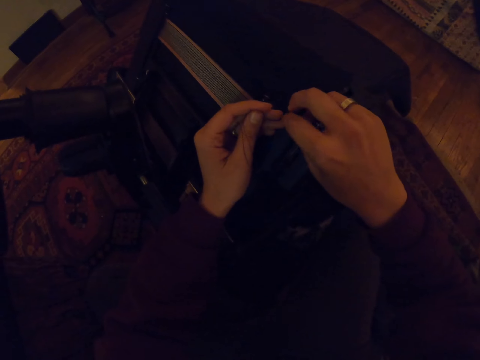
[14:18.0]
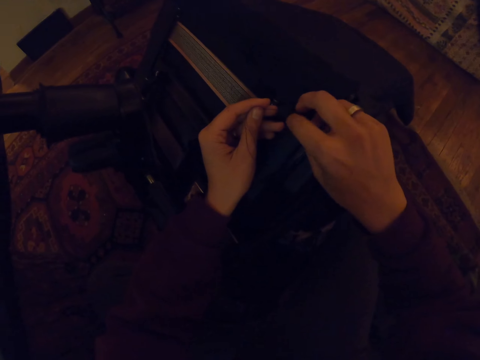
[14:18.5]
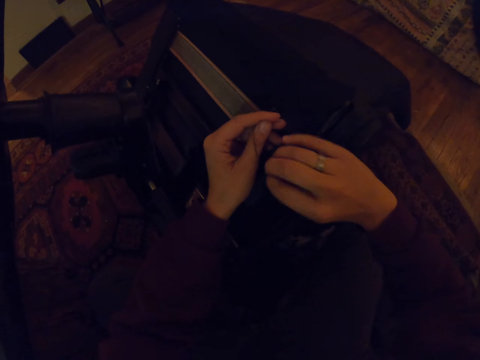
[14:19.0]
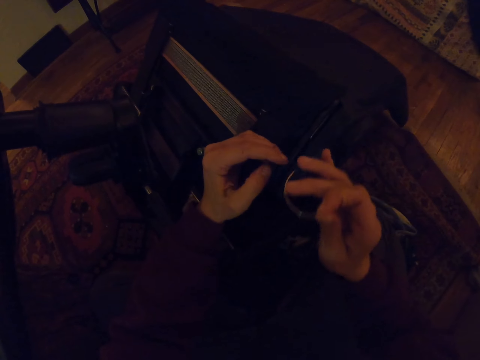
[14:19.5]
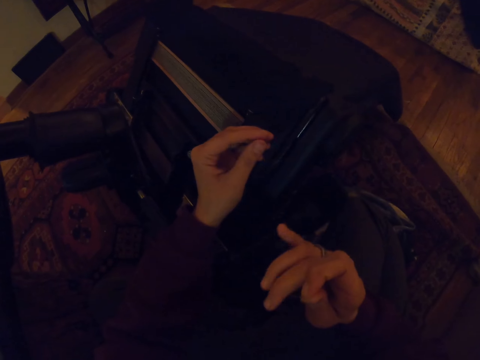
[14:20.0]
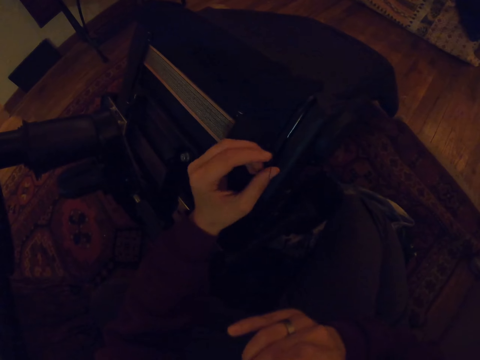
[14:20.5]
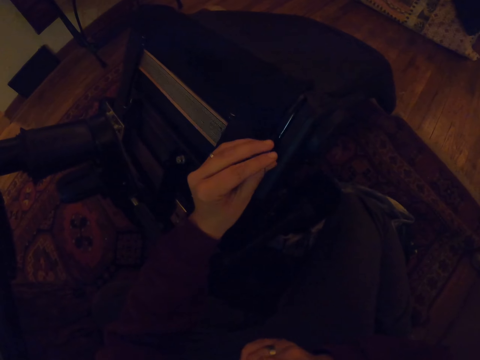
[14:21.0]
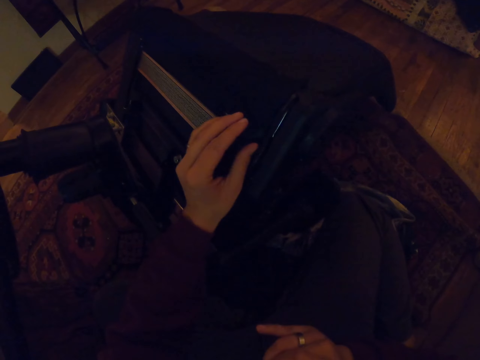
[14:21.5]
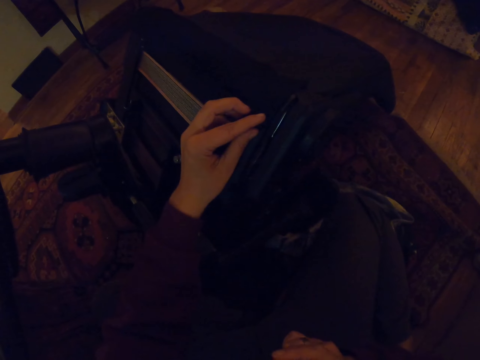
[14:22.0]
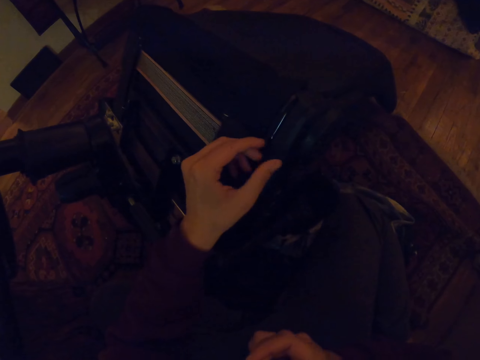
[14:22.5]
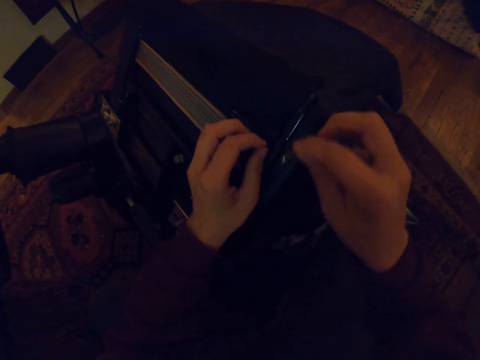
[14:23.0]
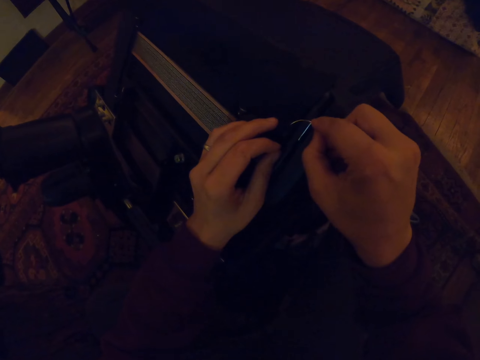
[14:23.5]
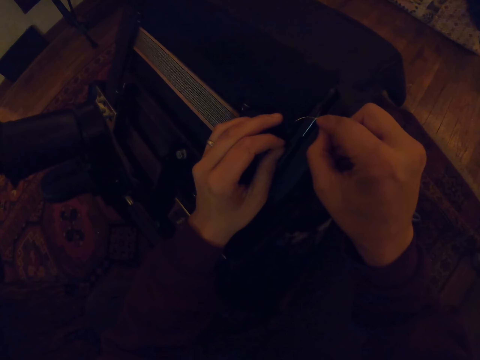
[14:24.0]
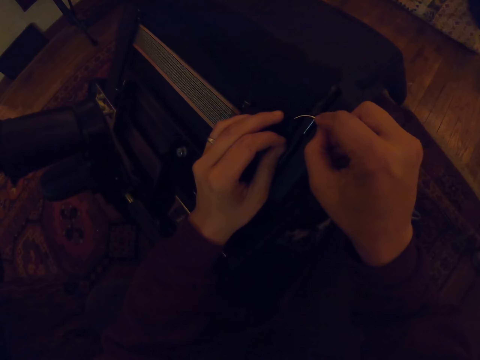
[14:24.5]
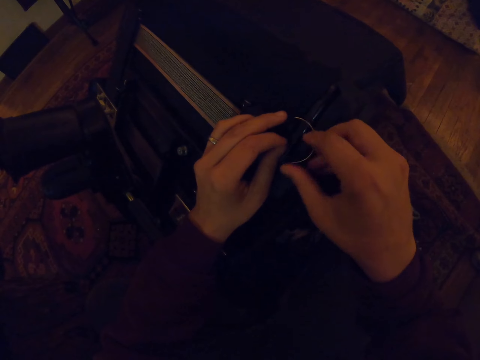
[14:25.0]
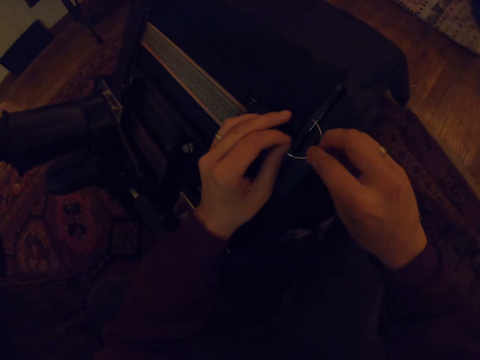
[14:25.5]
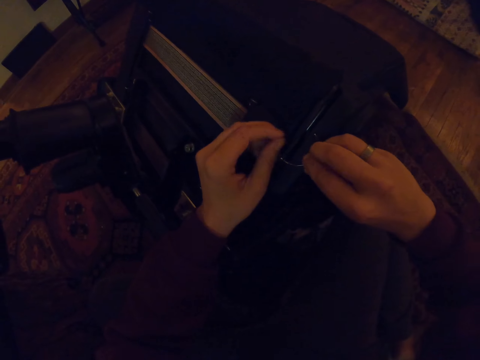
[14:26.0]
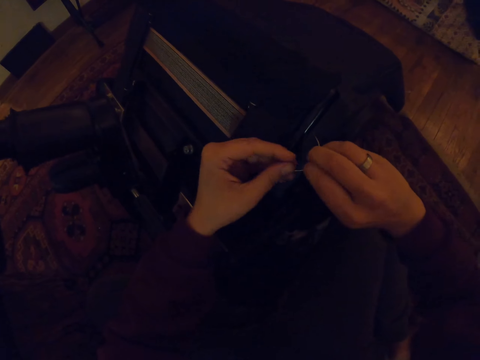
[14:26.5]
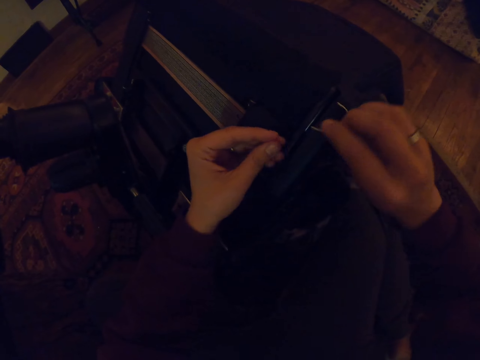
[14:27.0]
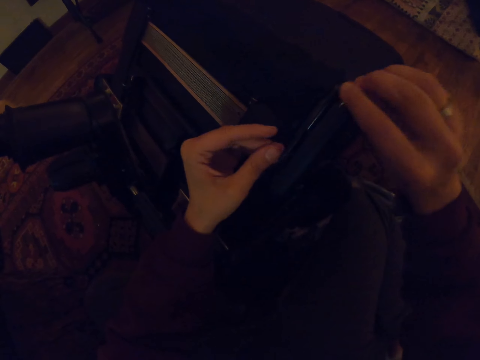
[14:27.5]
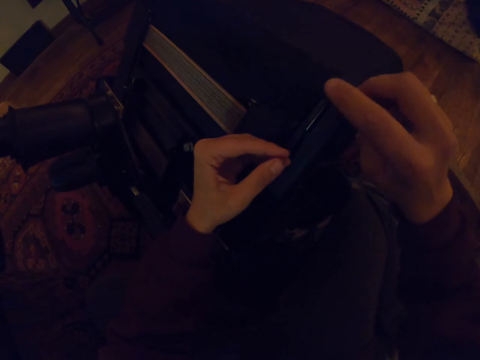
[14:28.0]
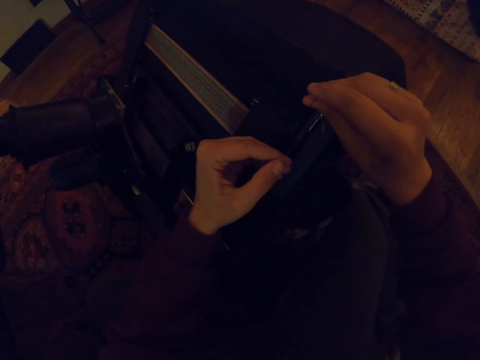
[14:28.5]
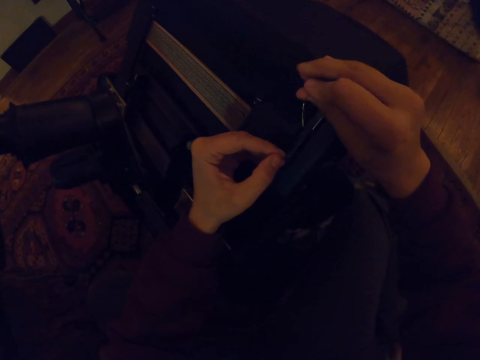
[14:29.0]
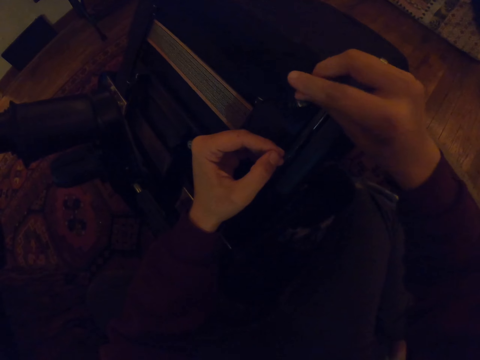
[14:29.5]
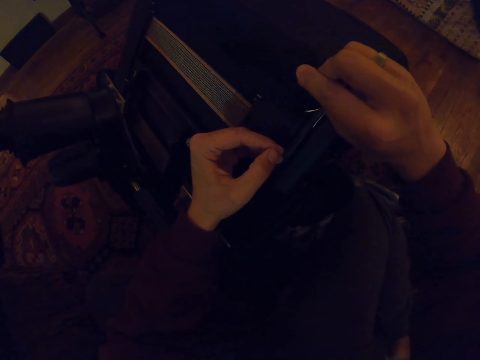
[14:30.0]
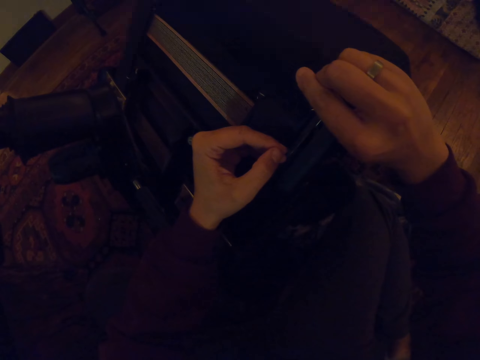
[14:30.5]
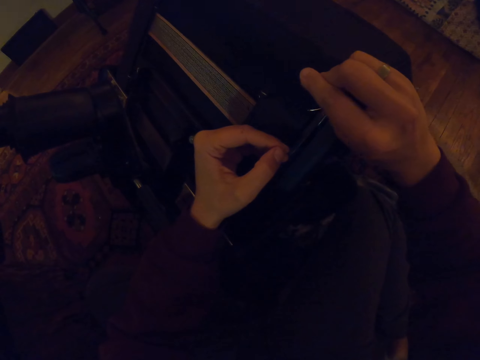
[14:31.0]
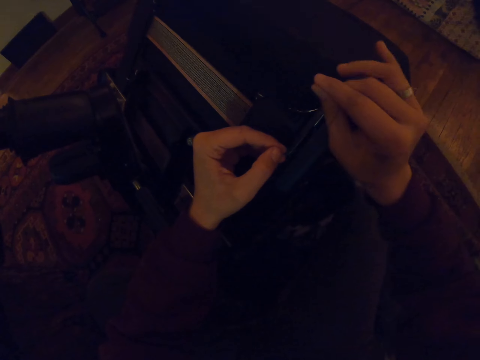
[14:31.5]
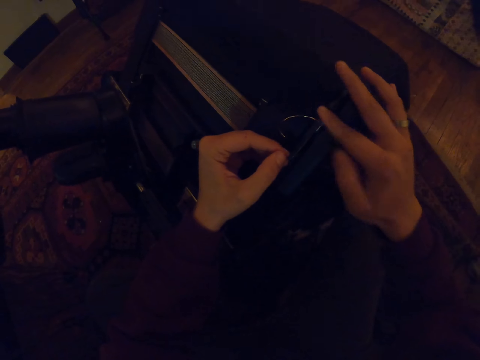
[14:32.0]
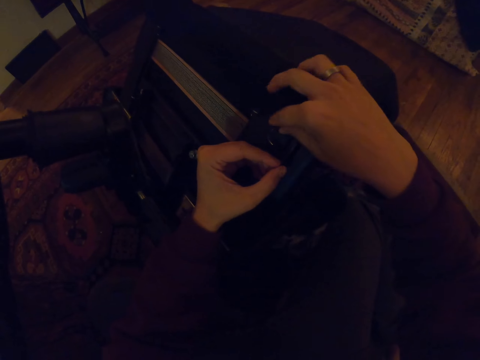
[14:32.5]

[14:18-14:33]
The camera wearer stretches the thread. They sew with the curved hand needle.

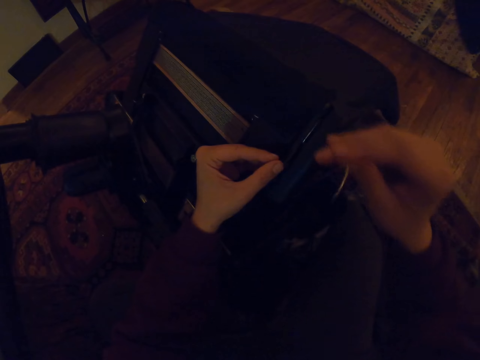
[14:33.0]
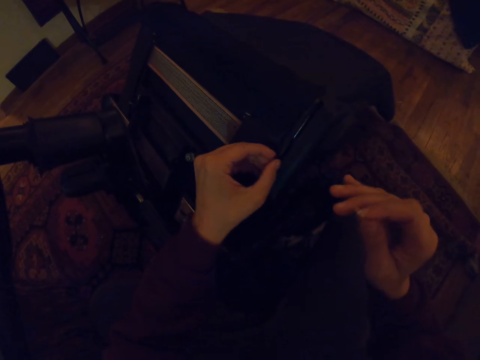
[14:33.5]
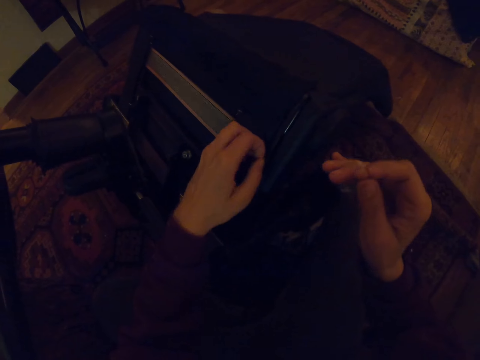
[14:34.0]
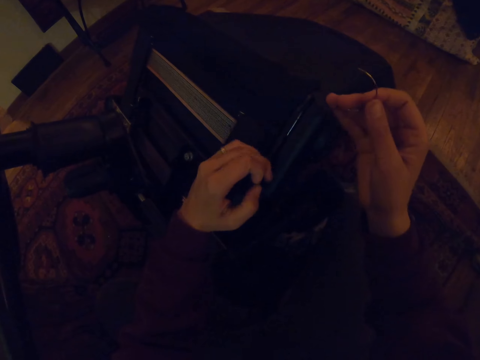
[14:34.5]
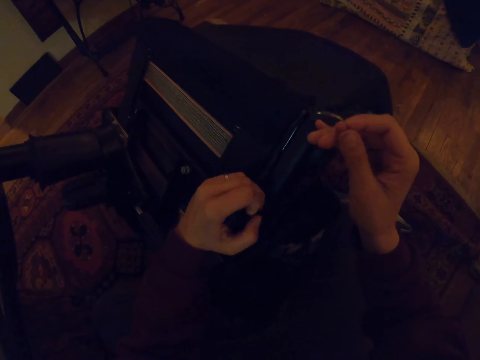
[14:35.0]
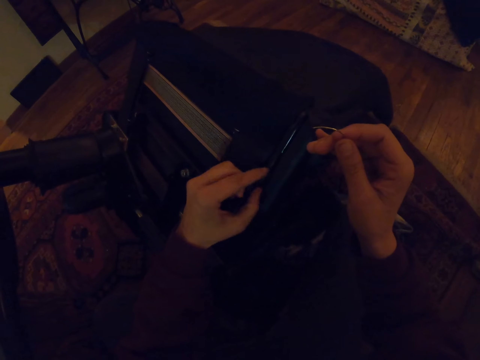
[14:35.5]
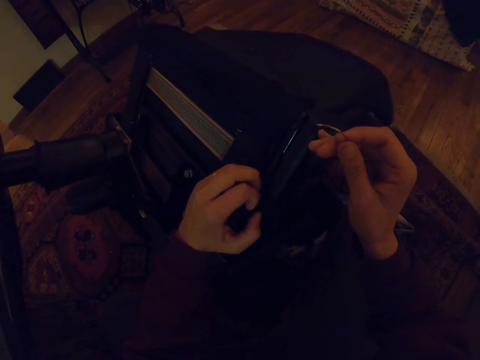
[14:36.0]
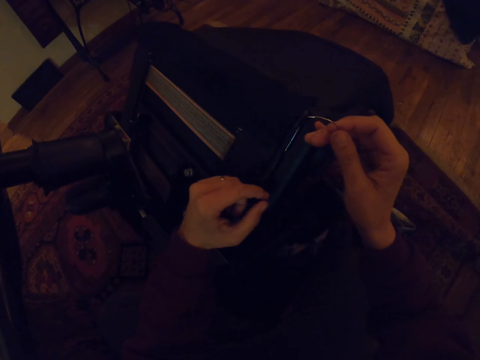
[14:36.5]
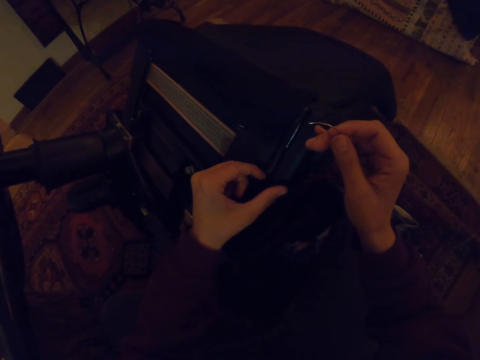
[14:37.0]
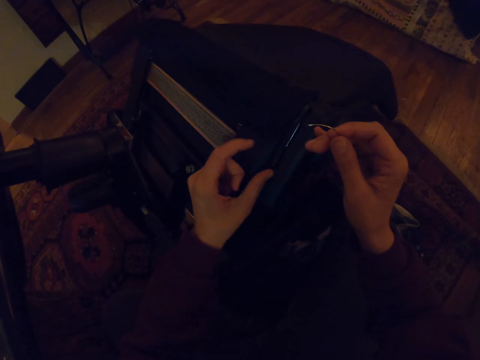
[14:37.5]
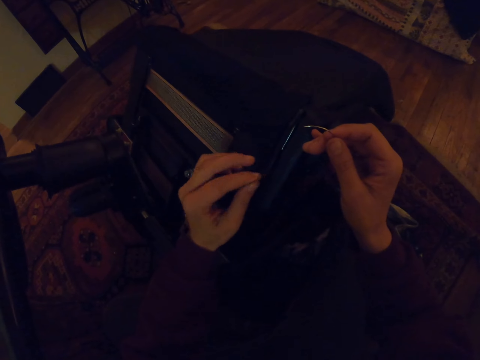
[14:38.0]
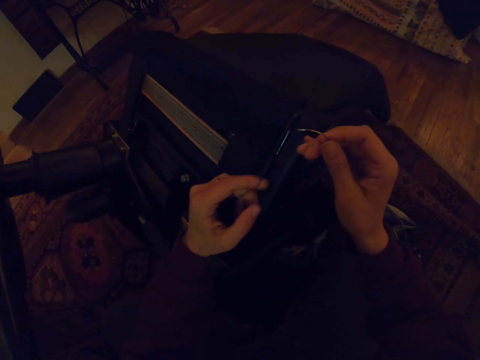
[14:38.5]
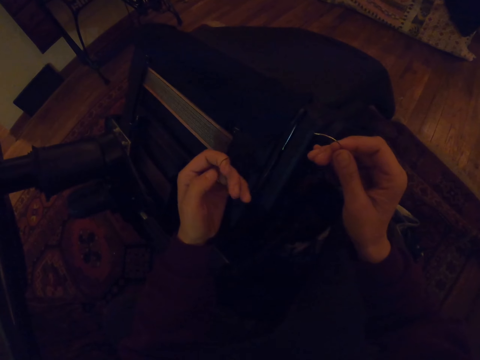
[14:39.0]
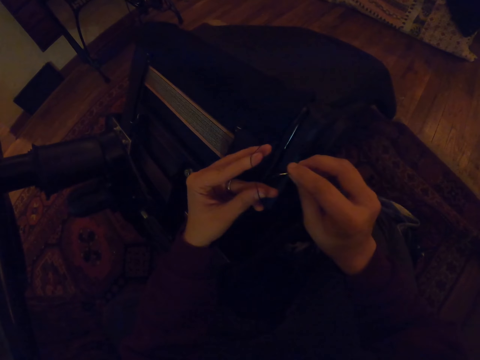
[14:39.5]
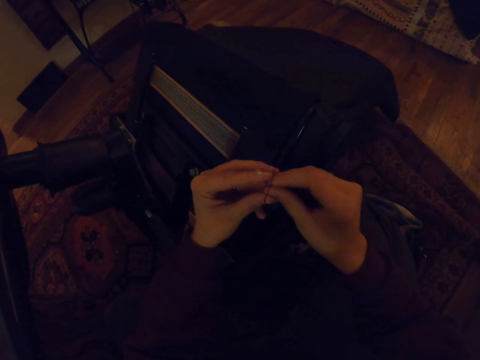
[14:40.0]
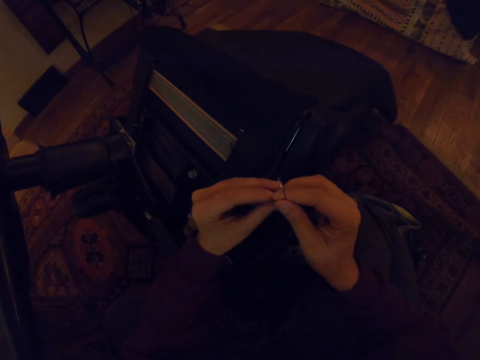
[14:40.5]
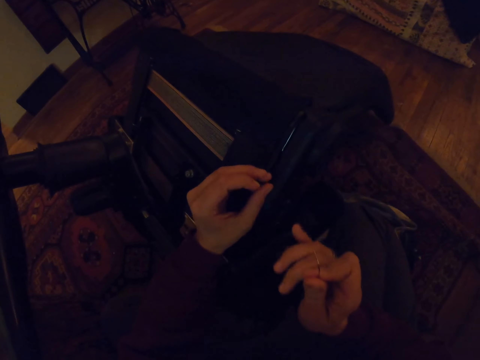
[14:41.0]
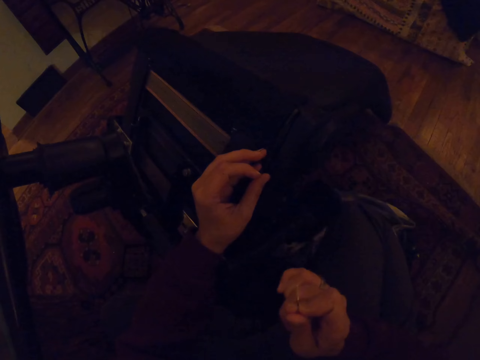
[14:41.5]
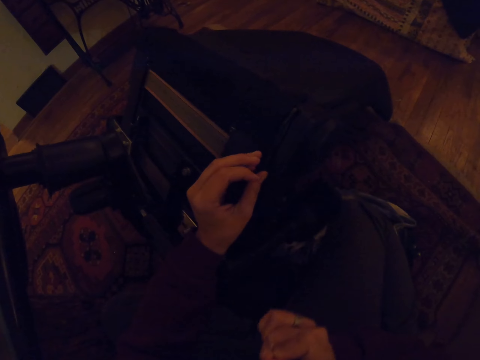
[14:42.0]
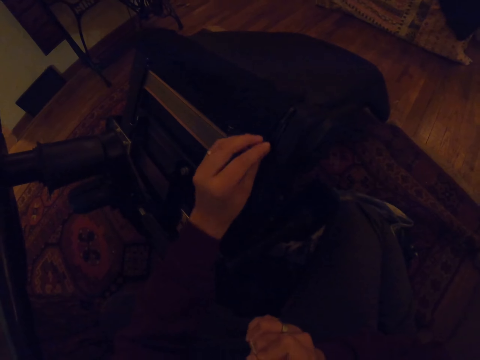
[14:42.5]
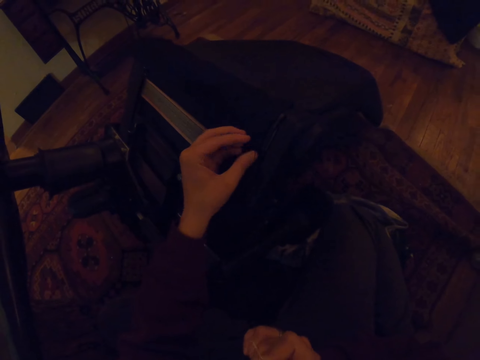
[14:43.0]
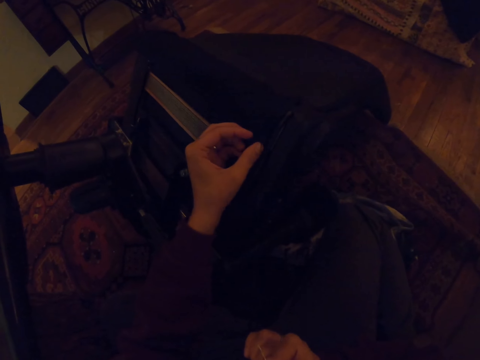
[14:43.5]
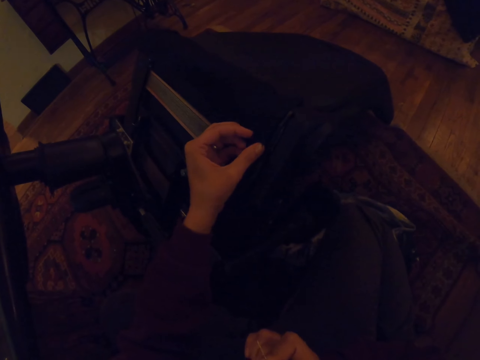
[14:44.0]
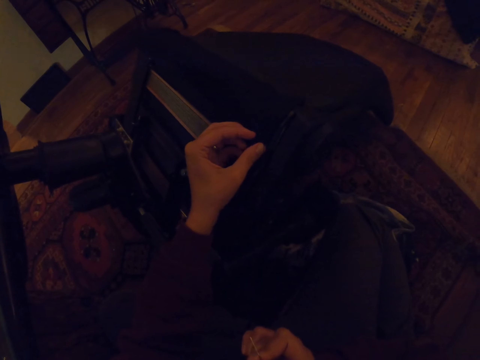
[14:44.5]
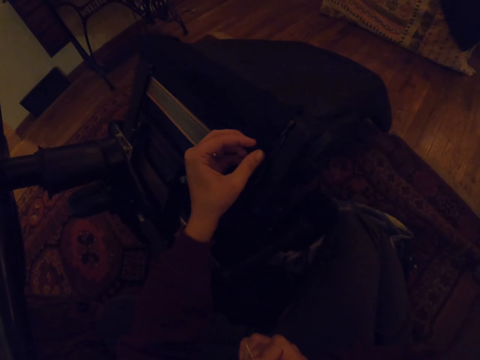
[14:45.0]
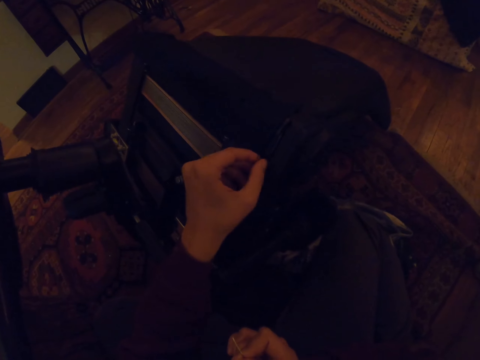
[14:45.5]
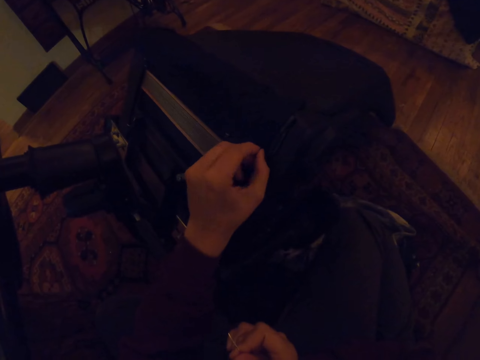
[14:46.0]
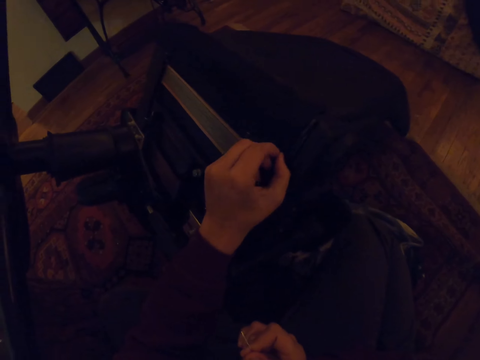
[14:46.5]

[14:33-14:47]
The camera wearer sews with a curved hand needle.
